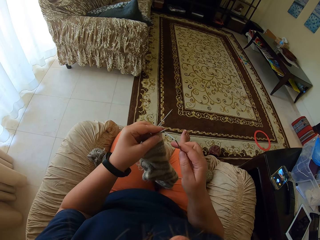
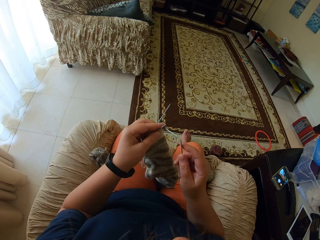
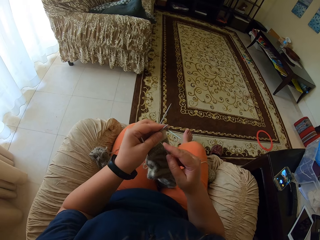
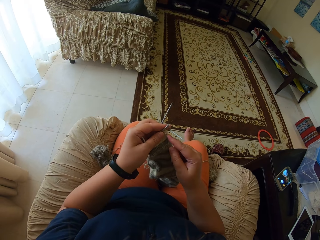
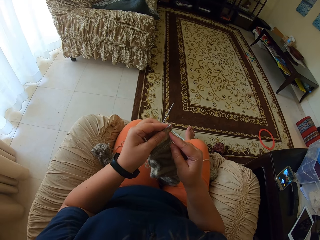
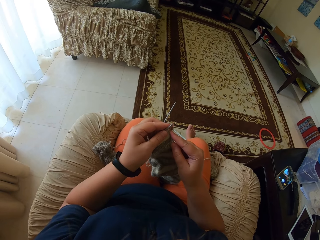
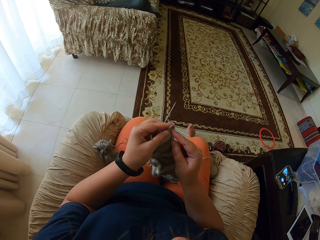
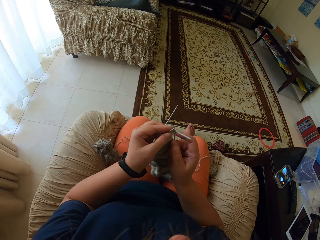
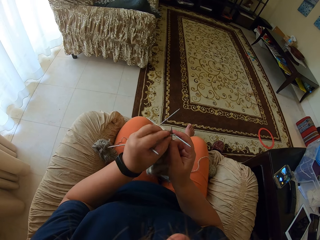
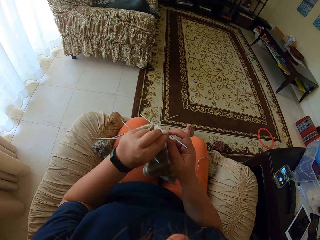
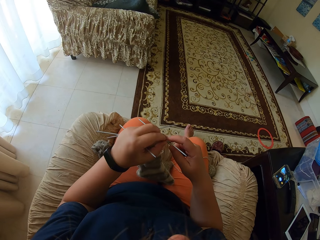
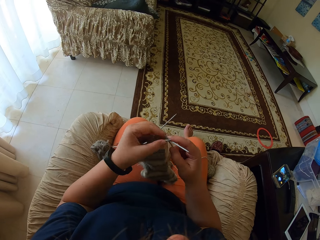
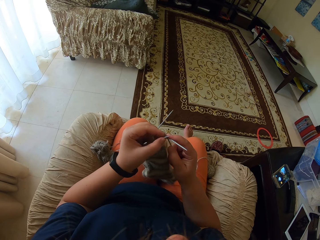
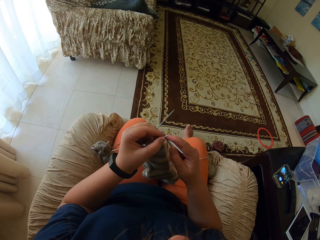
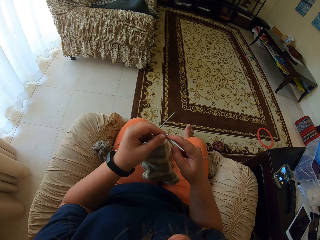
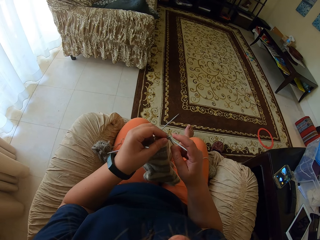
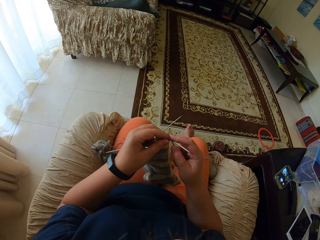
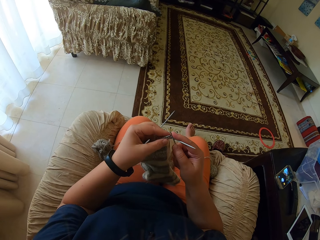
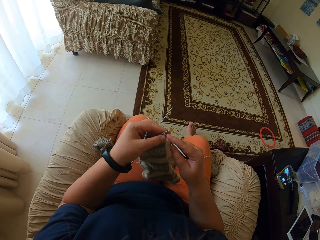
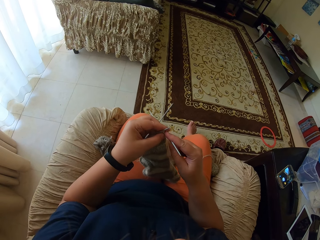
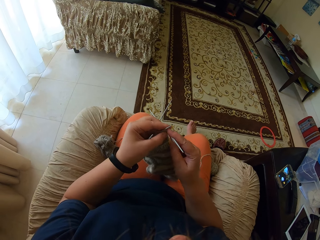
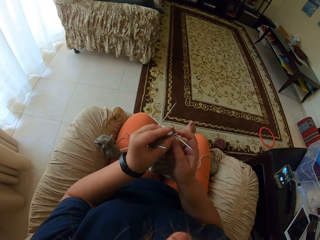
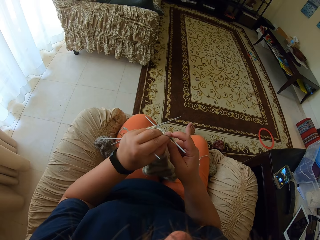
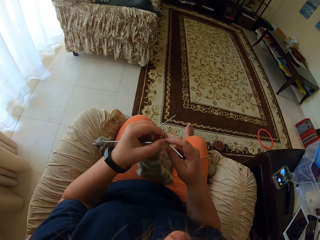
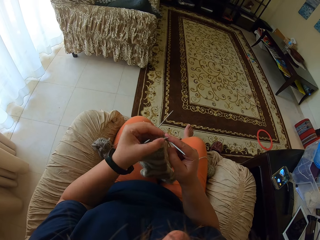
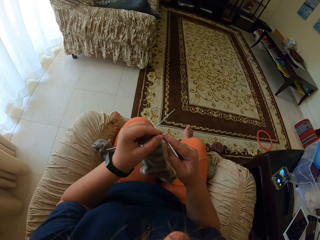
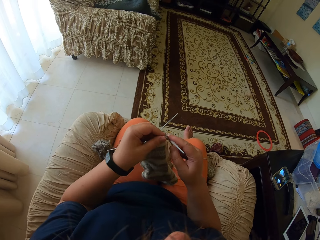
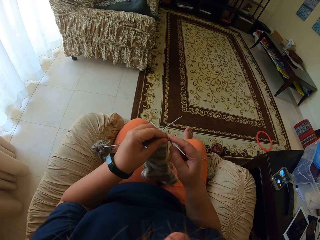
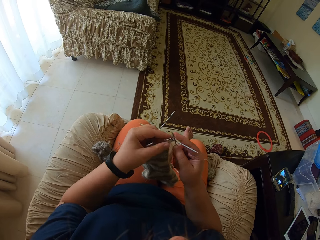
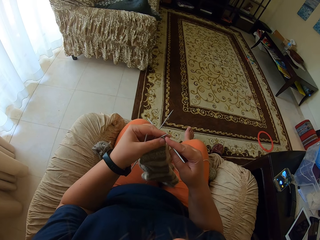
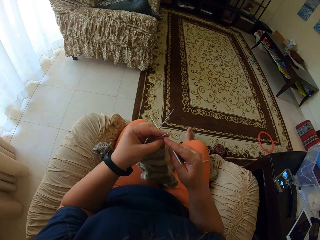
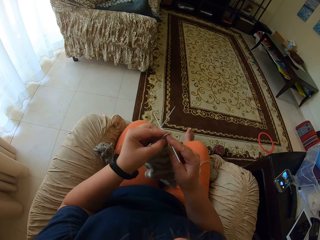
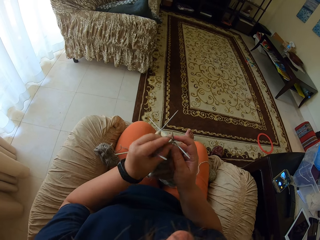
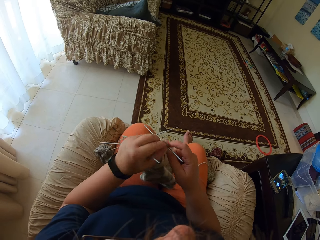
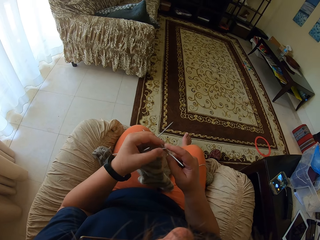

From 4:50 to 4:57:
The camera wearer knits a fabric with straight needles.

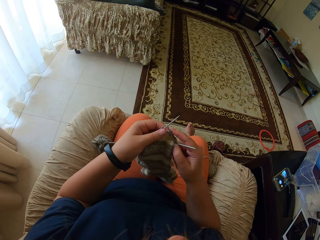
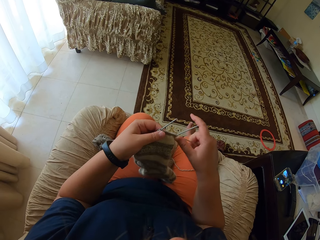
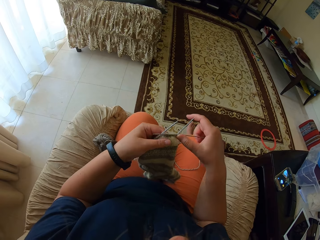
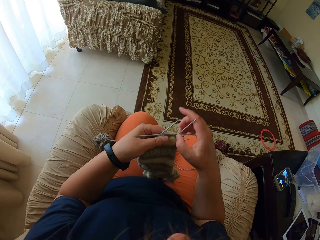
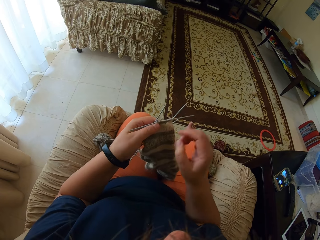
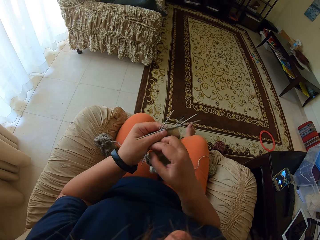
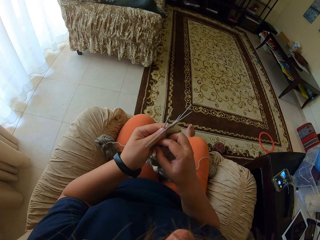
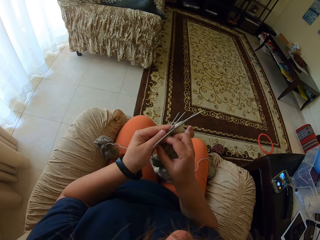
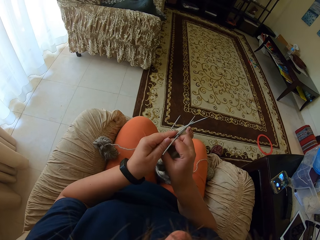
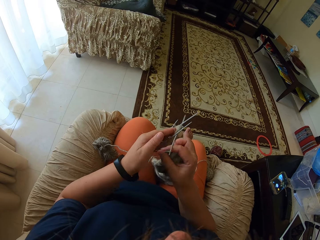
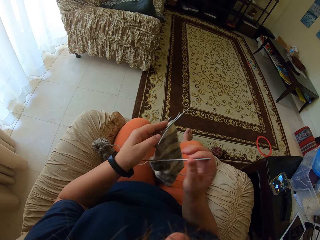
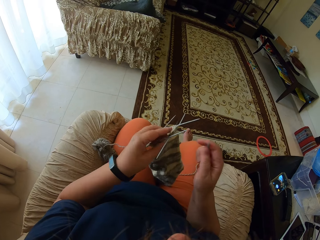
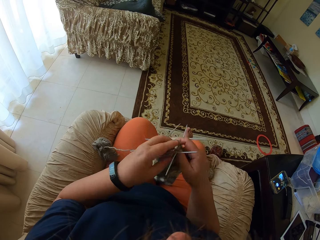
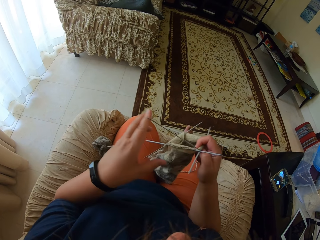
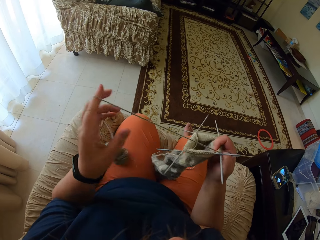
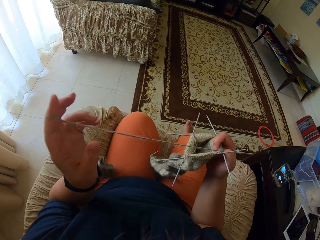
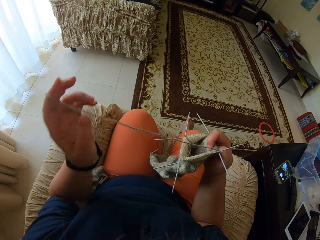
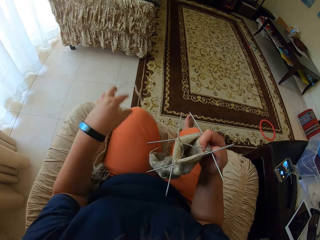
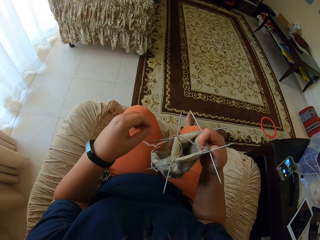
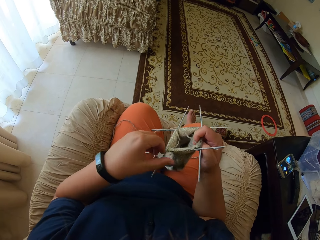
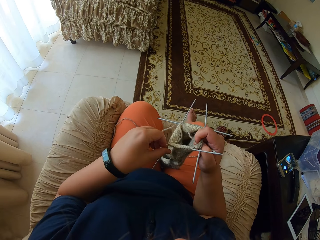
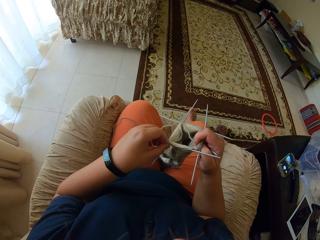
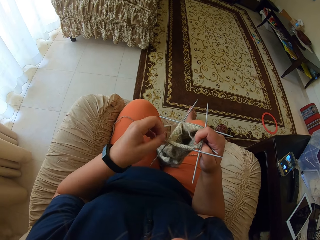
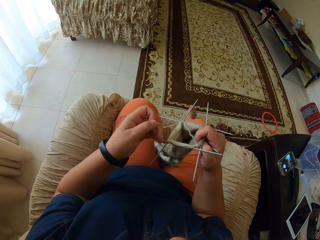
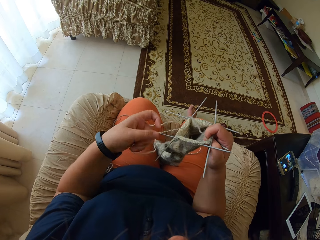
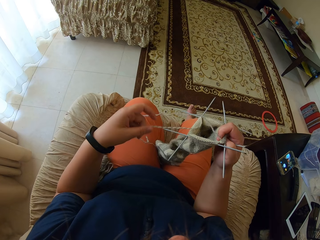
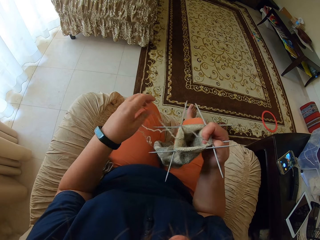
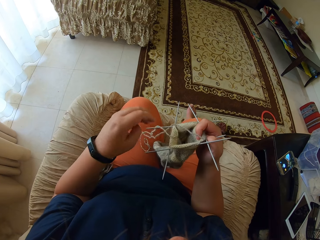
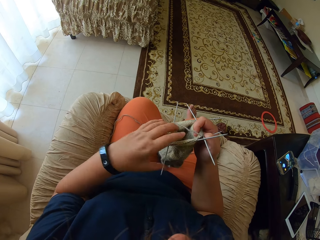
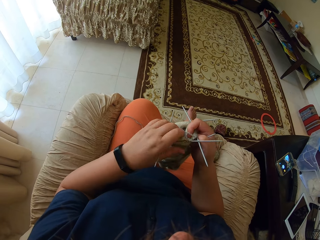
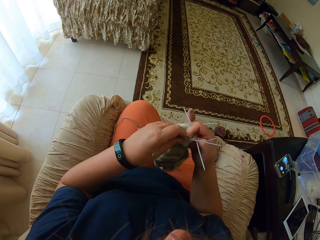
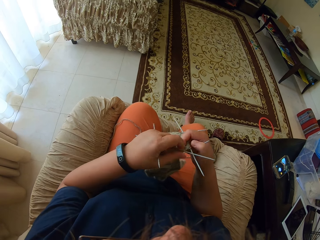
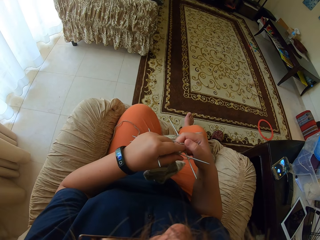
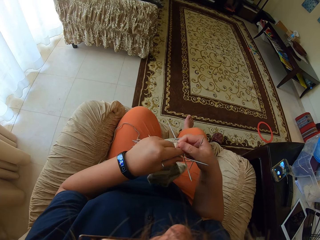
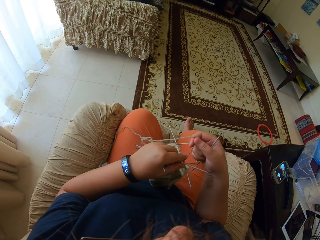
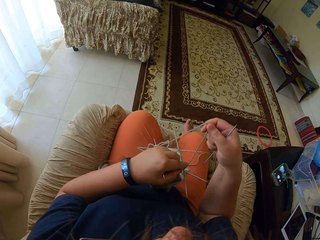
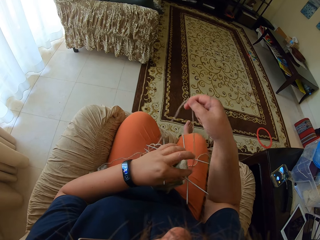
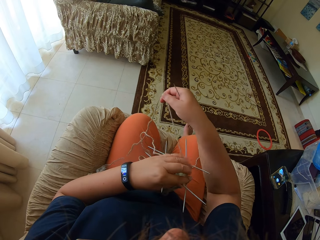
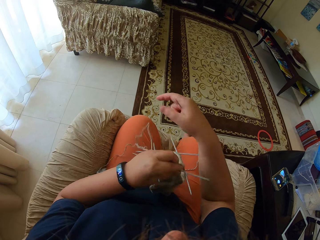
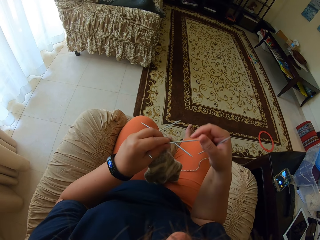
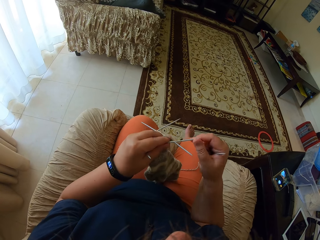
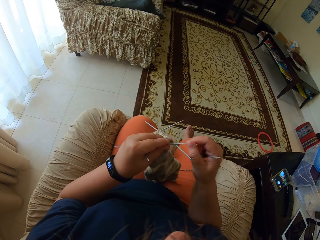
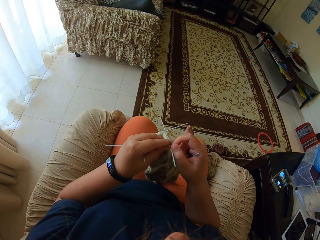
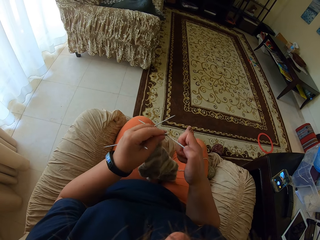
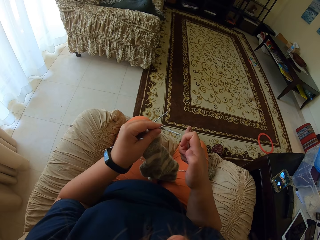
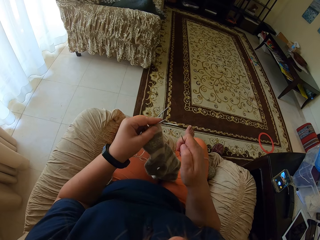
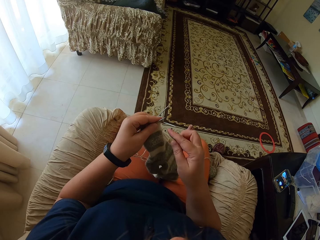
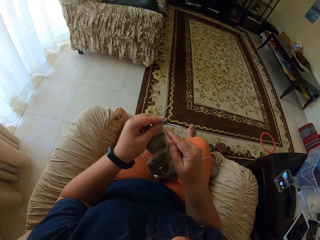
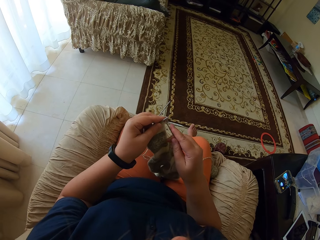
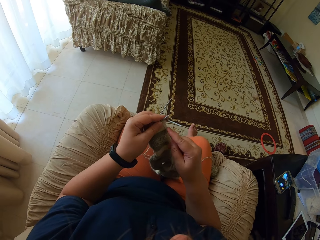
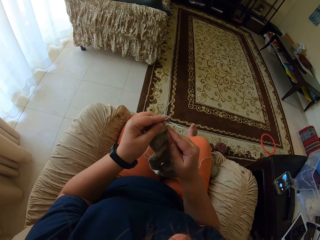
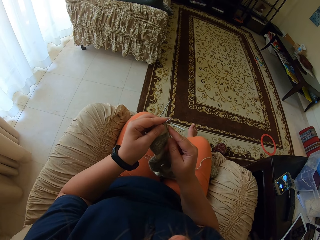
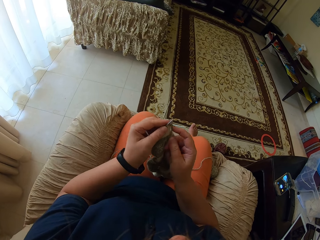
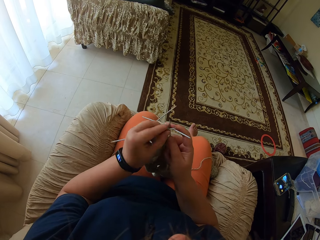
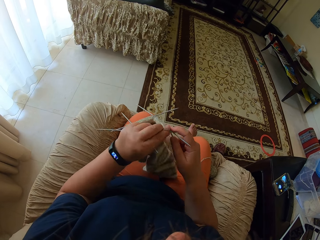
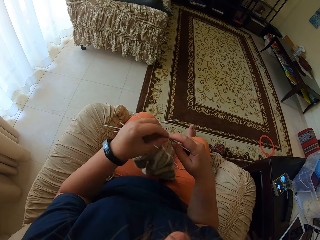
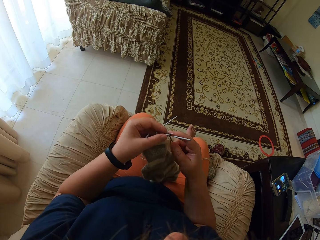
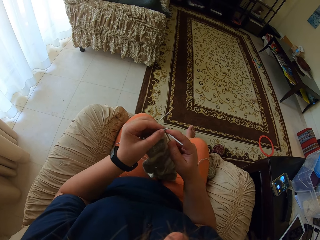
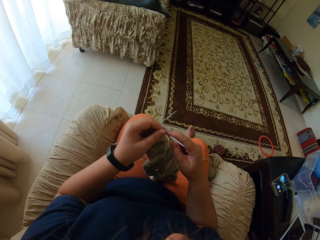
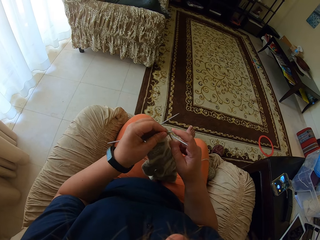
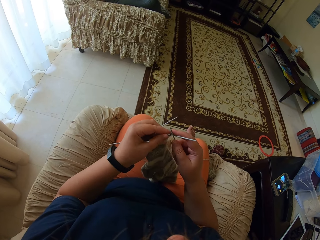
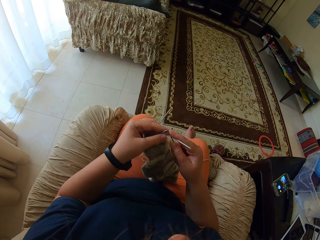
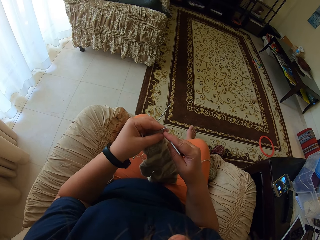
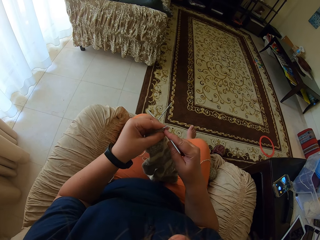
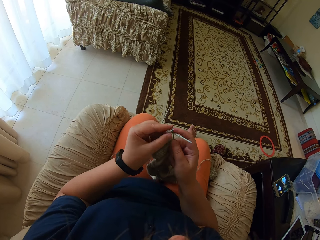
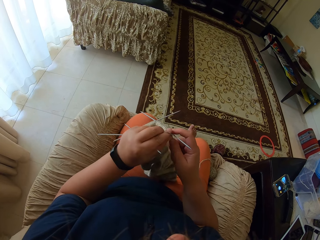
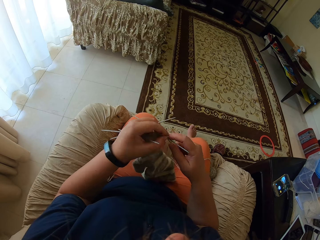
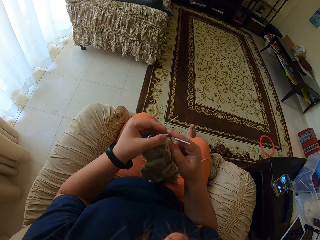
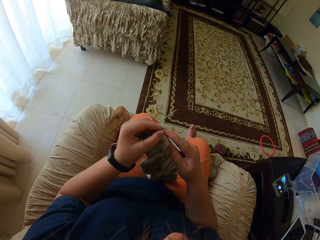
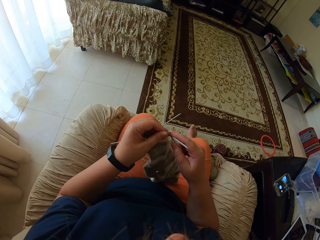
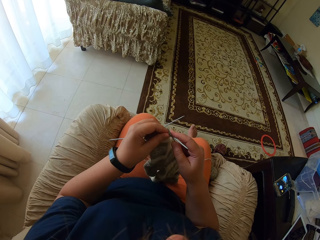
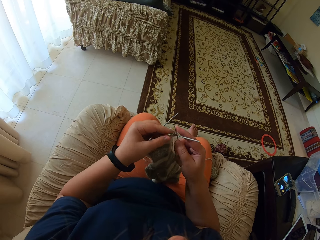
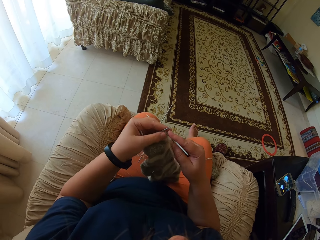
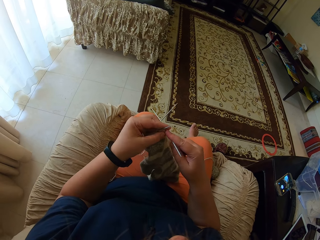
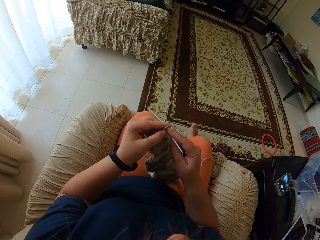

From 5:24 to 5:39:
The camera wearer takes a straight needle from the left hand. They unroll the yarn from the hand, adjust the yarn, and straighten the yarn. They knit a fabric with straight needles.
